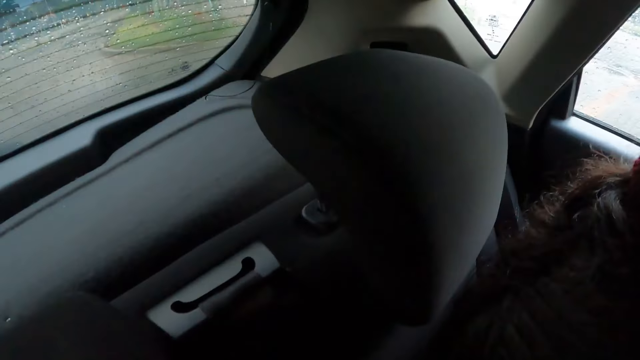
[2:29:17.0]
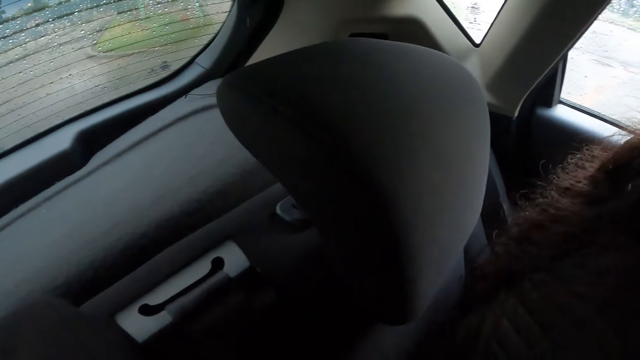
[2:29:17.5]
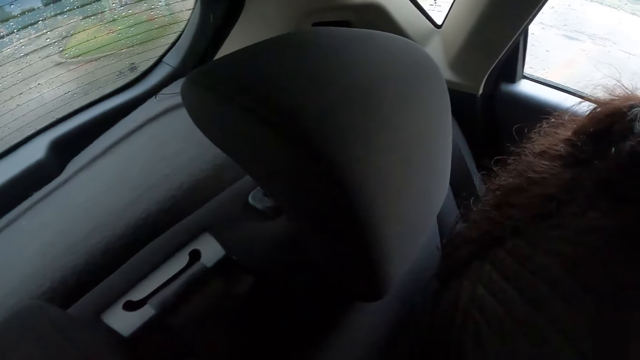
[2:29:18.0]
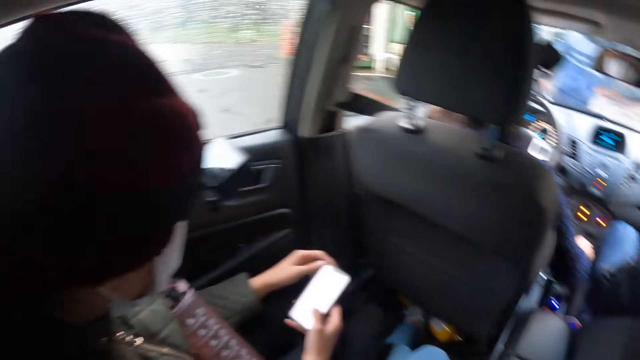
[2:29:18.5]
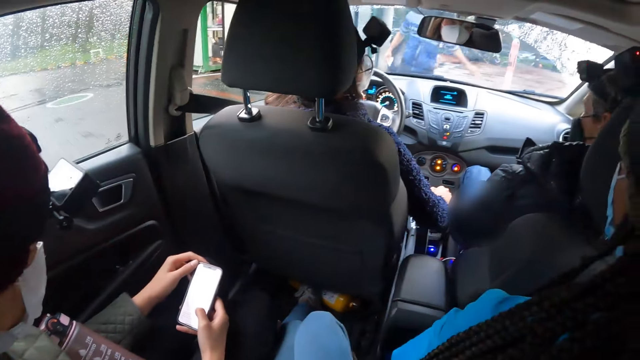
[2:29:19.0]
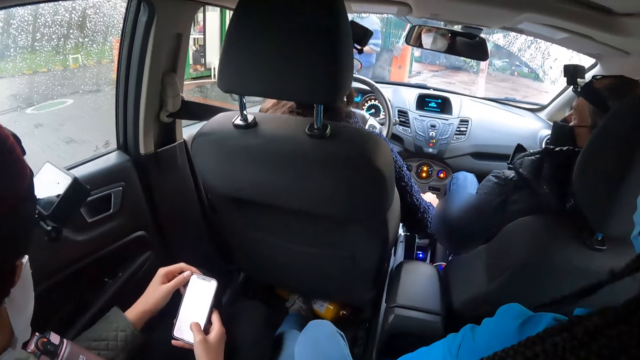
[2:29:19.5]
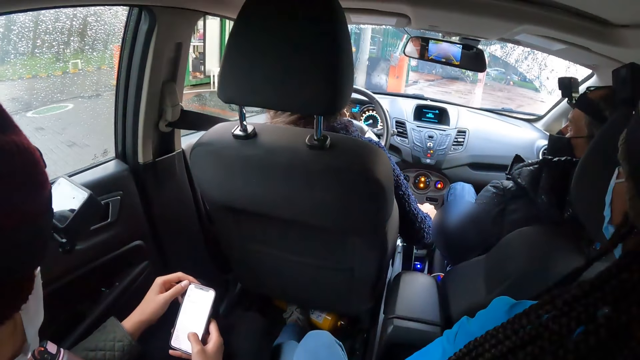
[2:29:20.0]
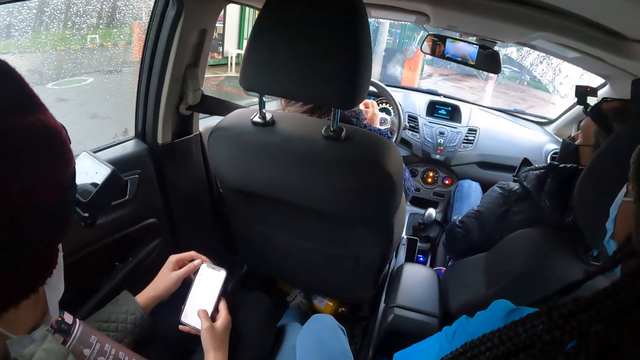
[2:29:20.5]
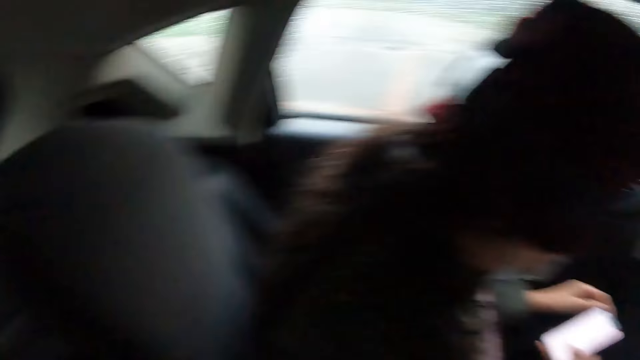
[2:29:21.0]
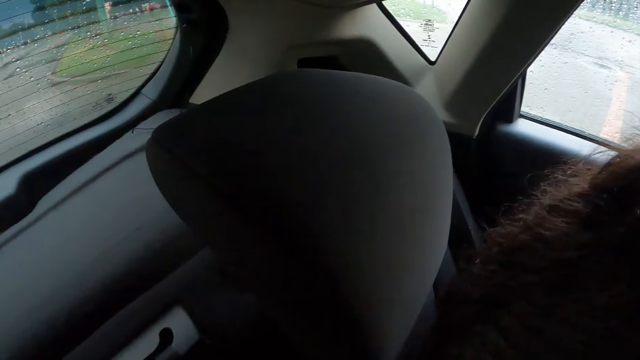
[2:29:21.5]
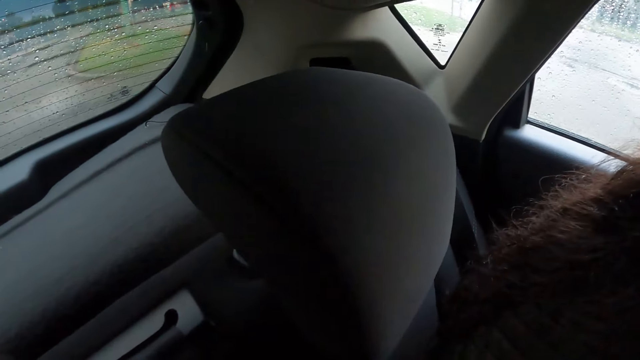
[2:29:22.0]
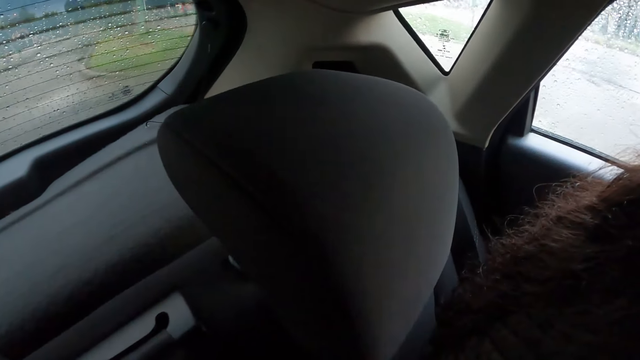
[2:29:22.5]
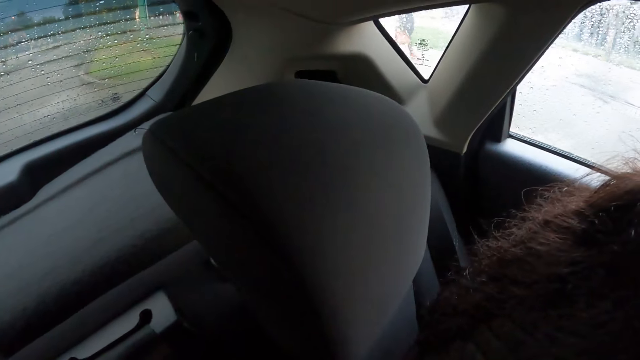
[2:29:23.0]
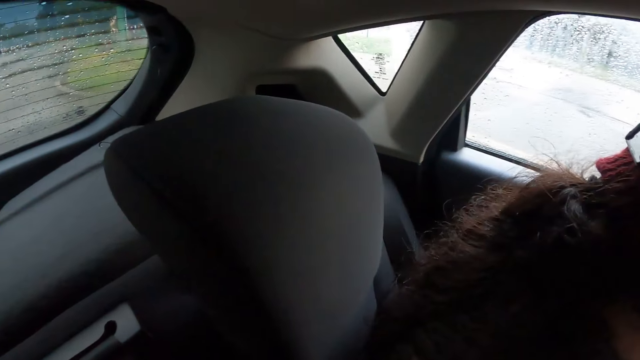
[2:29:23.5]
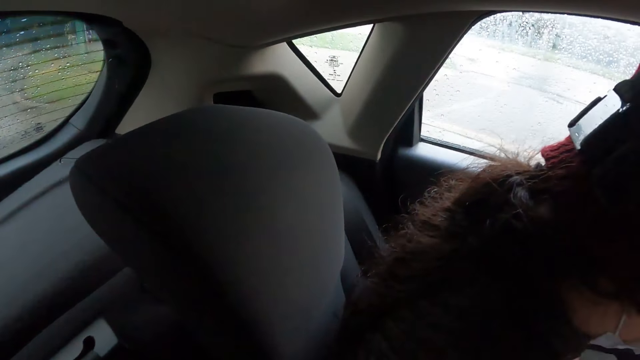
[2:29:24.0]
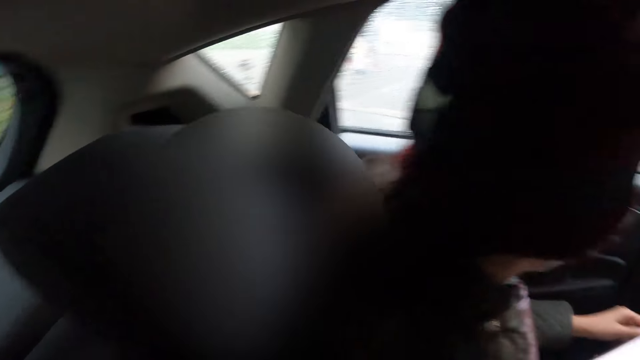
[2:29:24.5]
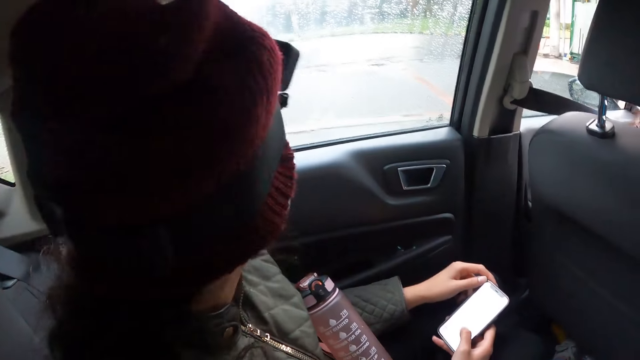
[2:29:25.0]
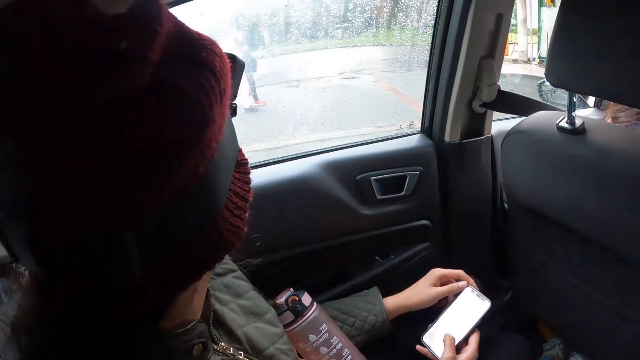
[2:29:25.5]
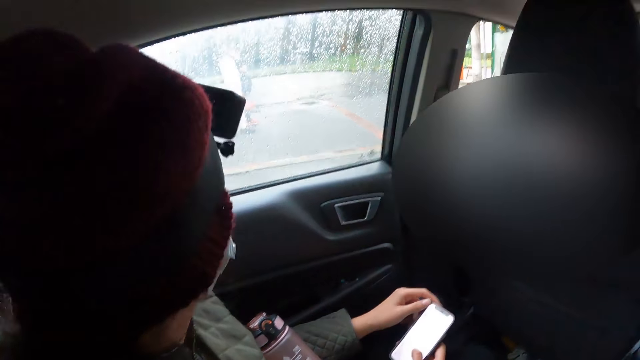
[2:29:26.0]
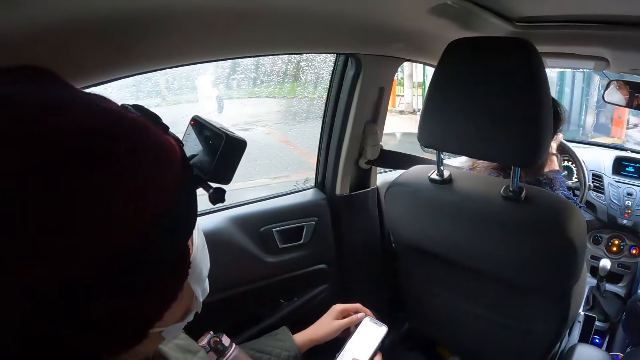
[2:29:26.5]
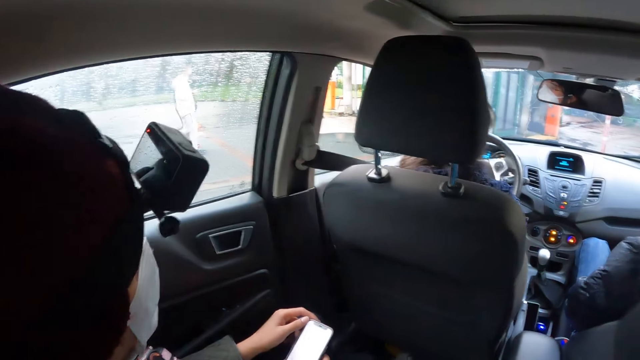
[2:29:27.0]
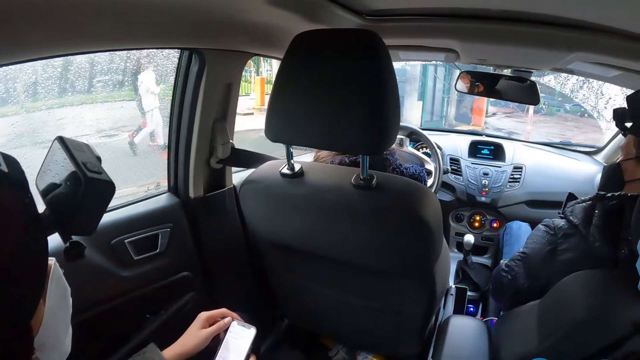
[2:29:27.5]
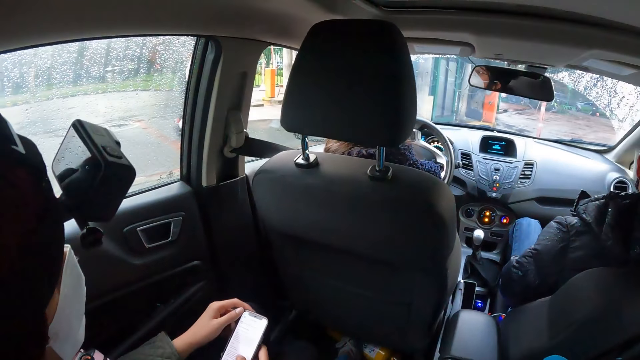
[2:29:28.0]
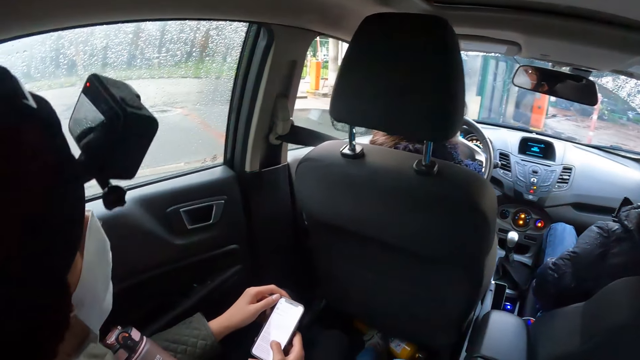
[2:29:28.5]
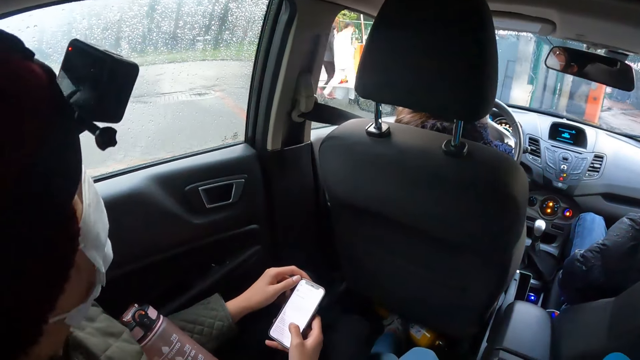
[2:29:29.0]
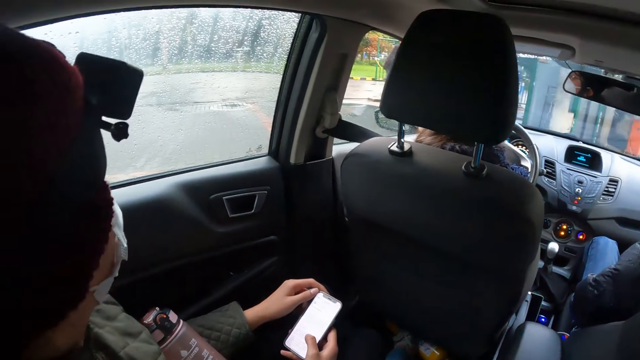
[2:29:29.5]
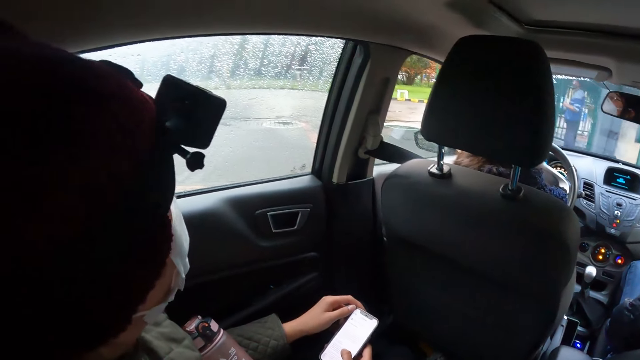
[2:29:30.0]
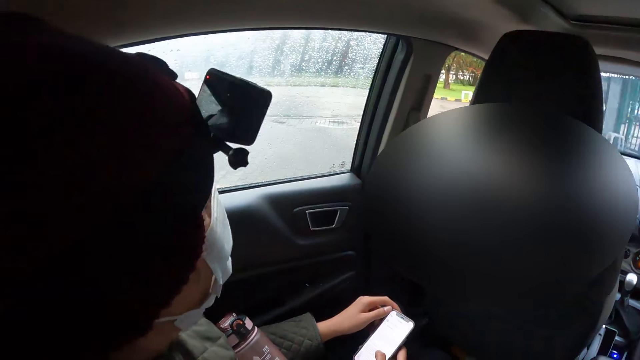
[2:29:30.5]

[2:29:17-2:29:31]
The woman uses the hand gear with her right hand. The woman drives the car on the road with the steering in both hands.

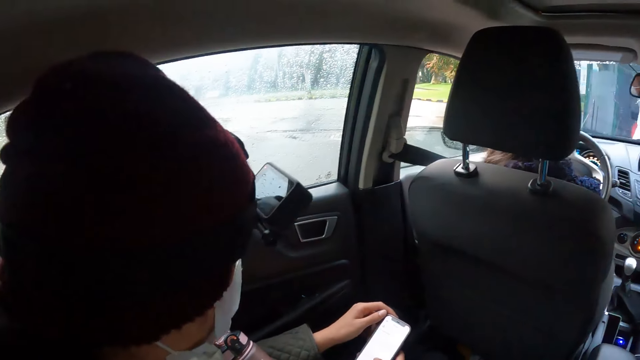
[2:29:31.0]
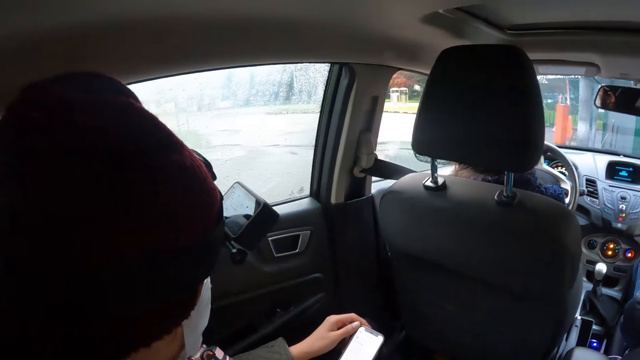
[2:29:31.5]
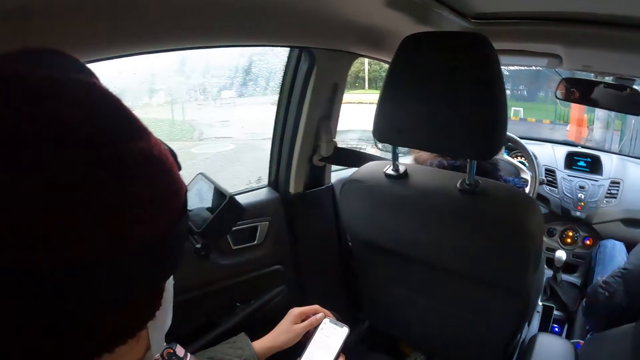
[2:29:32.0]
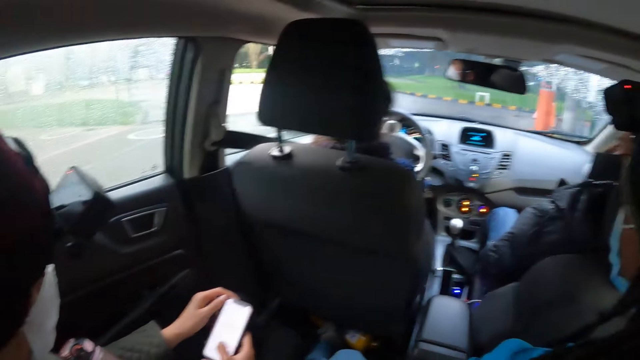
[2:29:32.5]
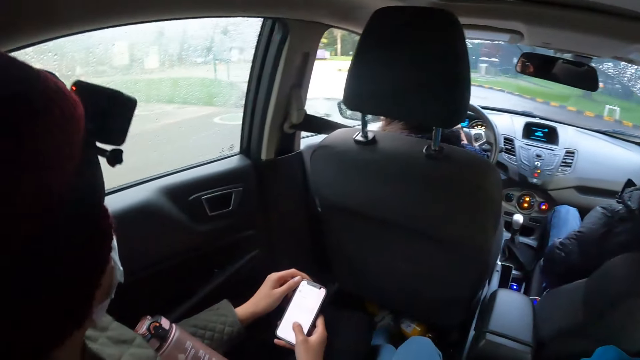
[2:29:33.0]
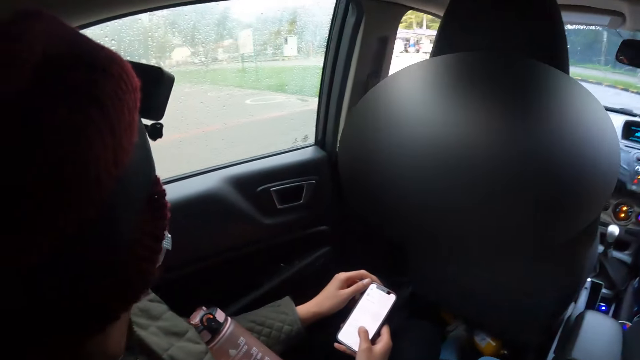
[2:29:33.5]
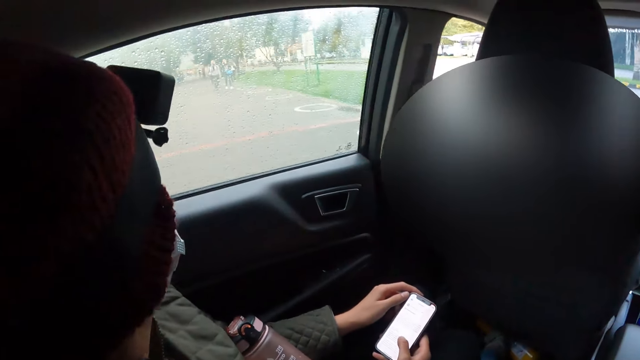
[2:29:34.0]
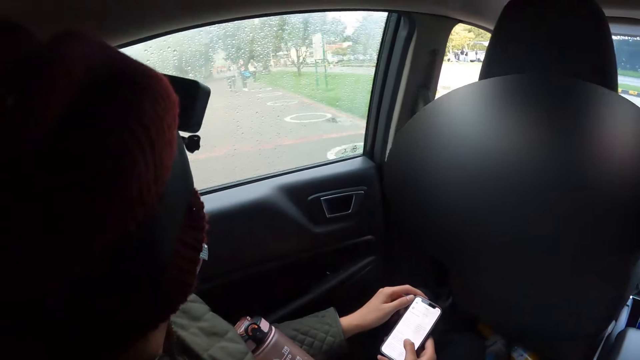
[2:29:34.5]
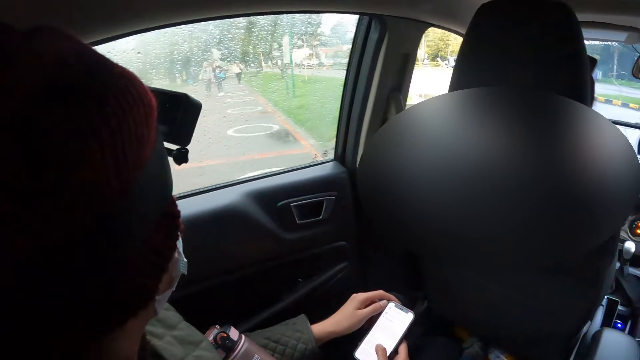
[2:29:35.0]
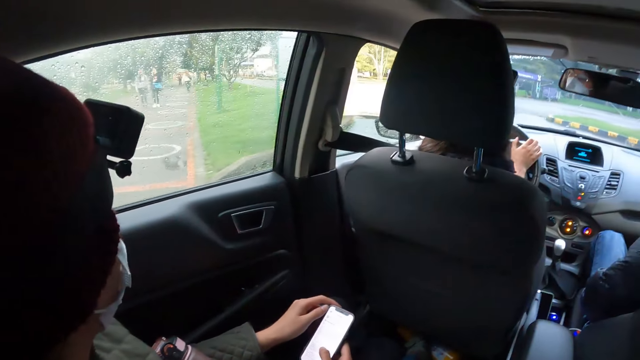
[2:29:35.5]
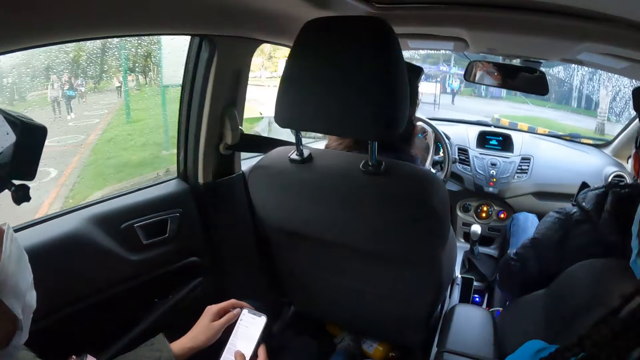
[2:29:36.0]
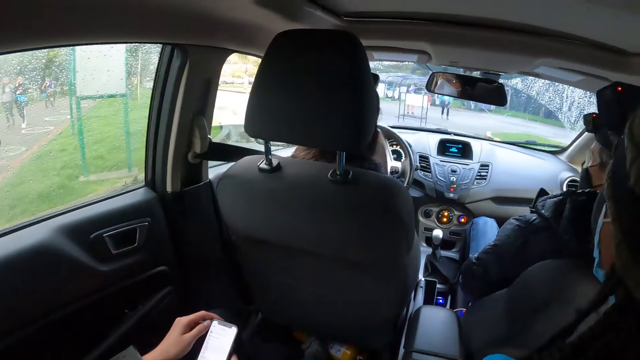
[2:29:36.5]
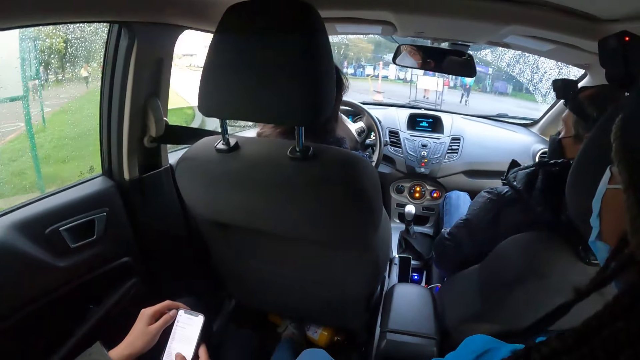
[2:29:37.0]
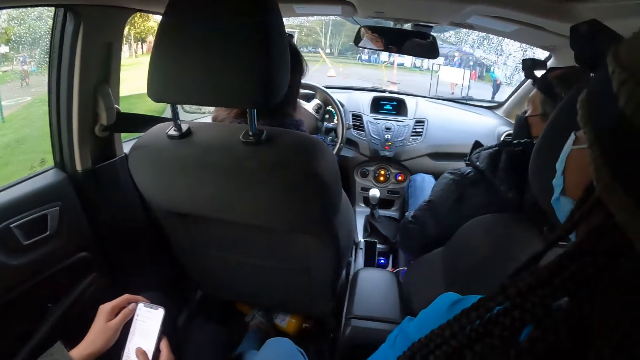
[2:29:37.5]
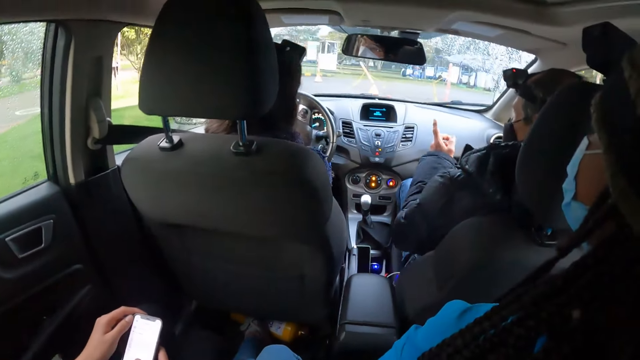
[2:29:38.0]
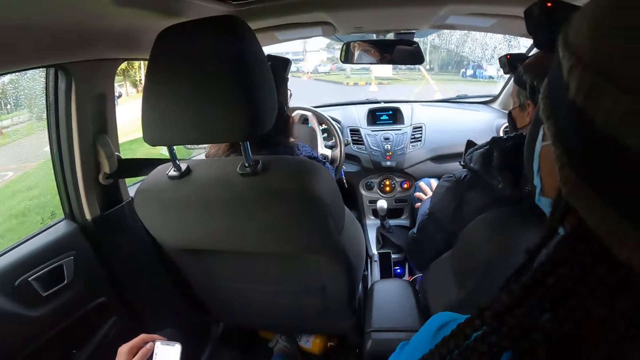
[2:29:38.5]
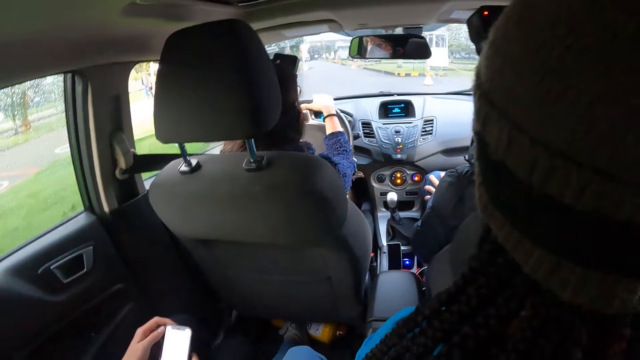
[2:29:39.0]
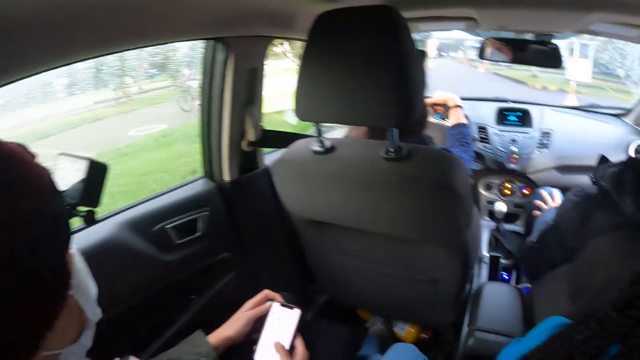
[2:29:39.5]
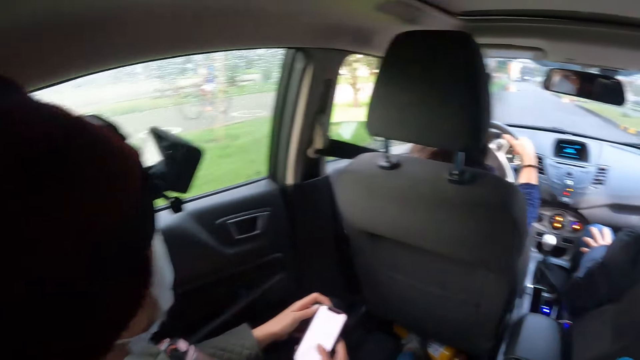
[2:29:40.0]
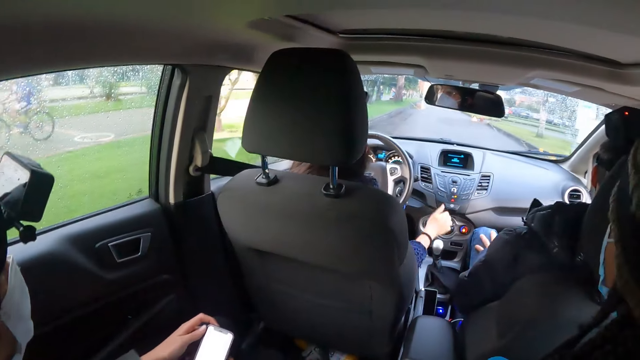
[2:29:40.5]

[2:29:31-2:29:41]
The man interacts with the woman.
